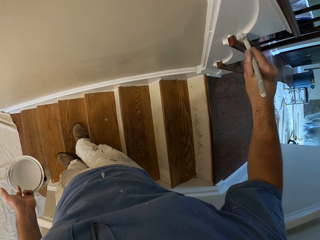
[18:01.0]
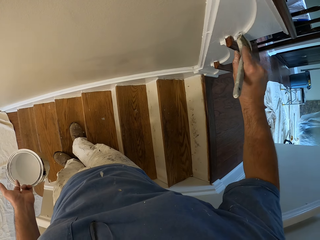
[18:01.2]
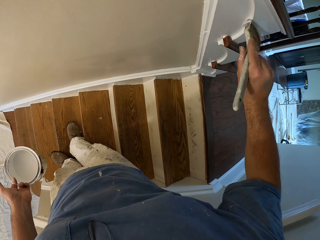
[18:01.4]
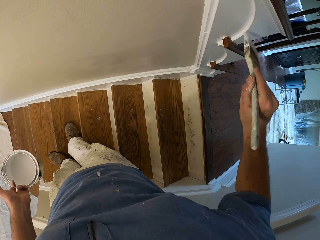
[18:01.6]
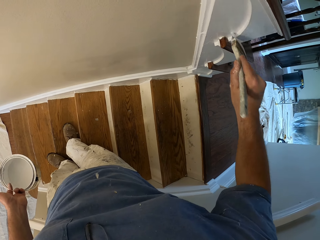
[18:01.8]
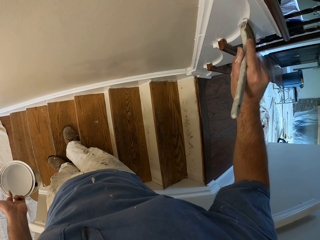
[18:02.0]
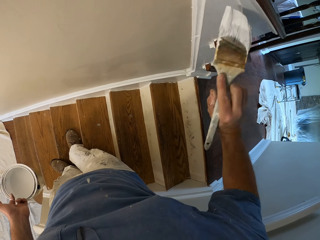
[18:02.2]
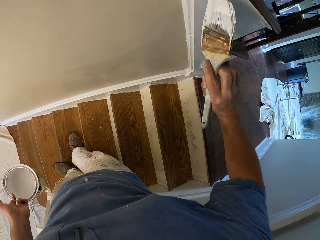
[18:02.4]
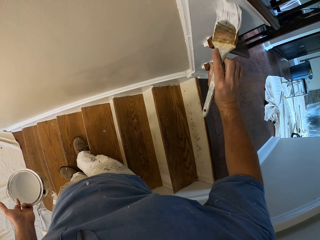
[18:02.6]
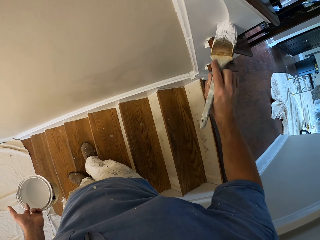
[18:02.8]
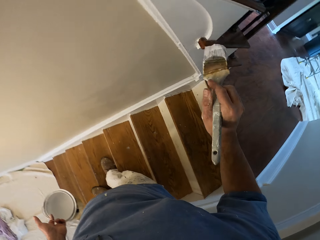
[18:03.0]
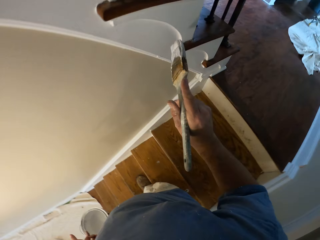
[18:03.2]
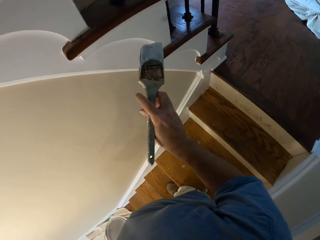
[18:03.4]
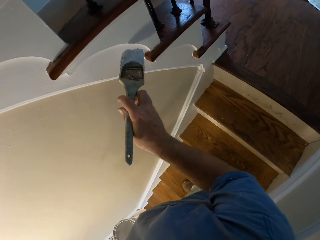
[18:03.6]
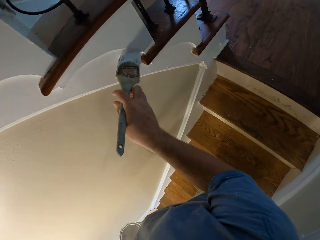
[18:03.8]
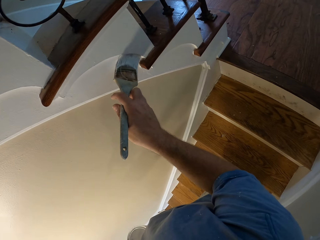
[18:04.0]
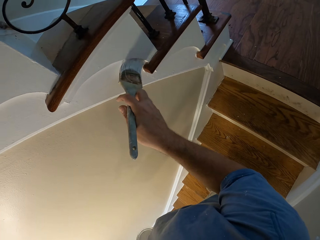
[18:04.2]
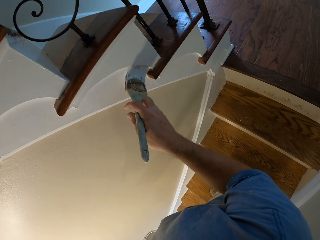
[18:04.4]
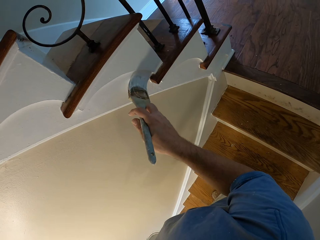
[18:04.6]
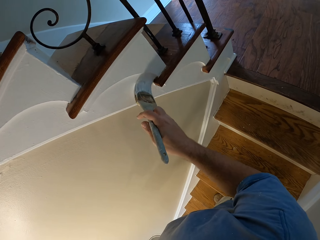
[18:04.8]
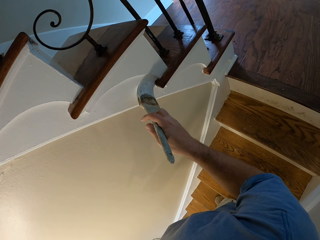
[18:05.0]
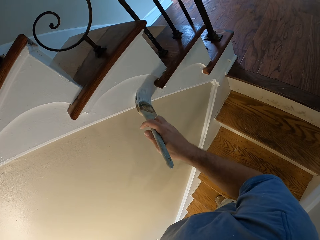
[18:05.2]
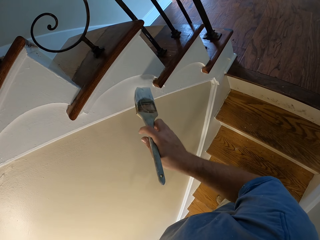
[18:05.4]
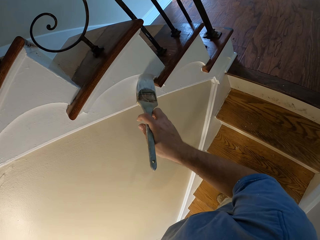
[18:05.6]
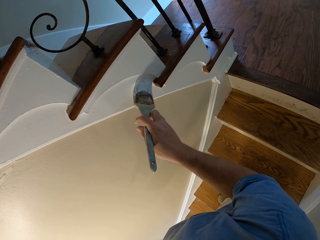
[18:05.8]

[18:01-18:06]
The camera wearer paints the stairs stringer in the house.

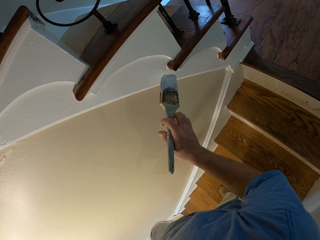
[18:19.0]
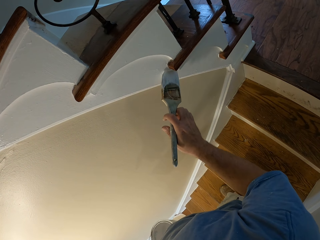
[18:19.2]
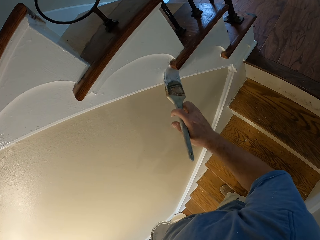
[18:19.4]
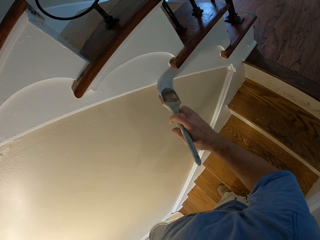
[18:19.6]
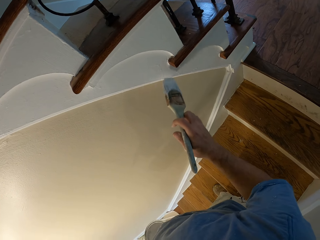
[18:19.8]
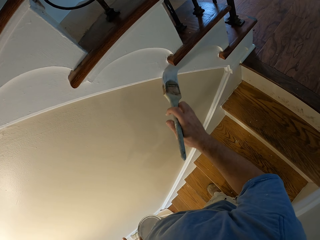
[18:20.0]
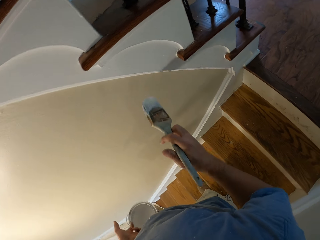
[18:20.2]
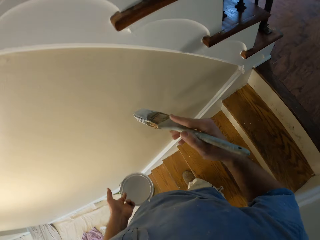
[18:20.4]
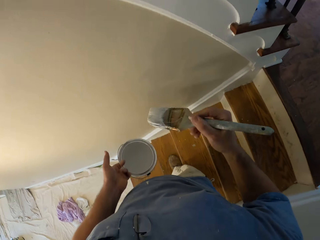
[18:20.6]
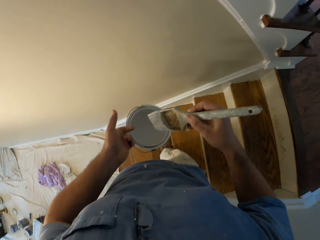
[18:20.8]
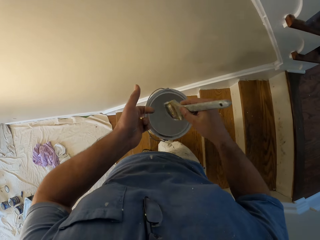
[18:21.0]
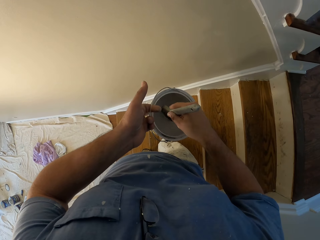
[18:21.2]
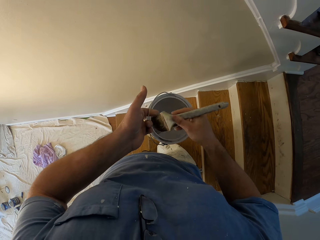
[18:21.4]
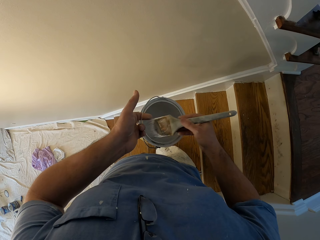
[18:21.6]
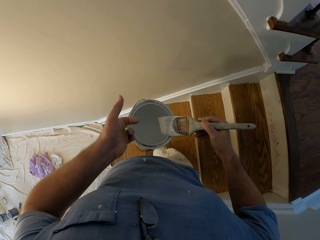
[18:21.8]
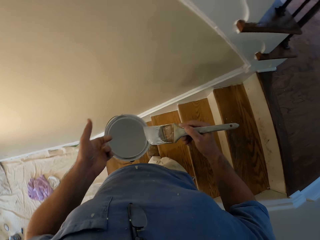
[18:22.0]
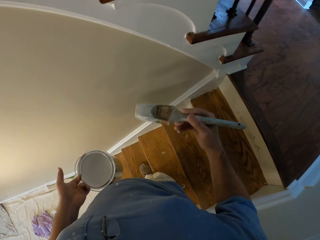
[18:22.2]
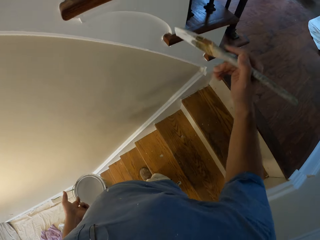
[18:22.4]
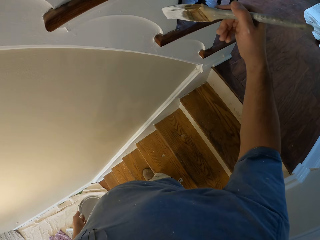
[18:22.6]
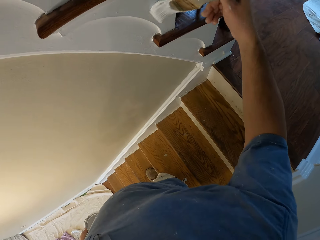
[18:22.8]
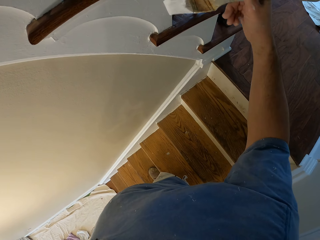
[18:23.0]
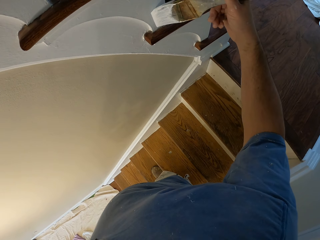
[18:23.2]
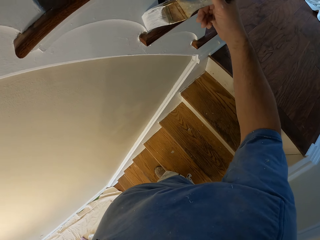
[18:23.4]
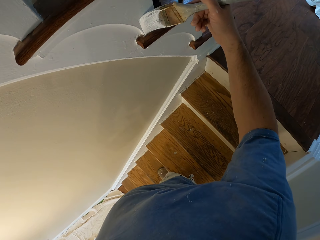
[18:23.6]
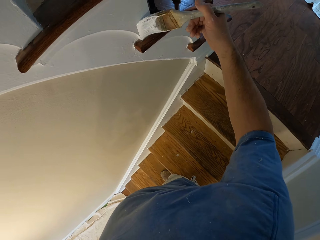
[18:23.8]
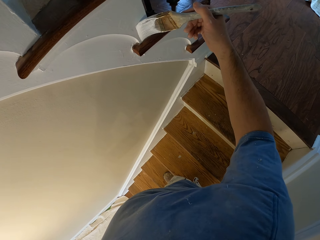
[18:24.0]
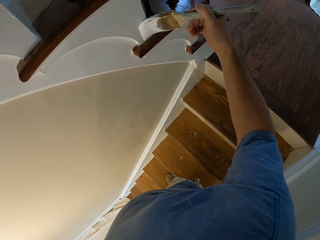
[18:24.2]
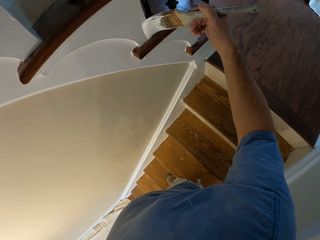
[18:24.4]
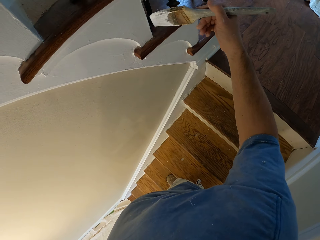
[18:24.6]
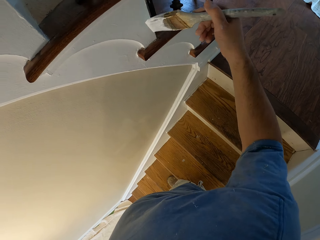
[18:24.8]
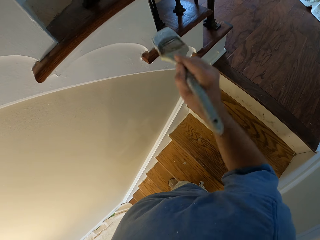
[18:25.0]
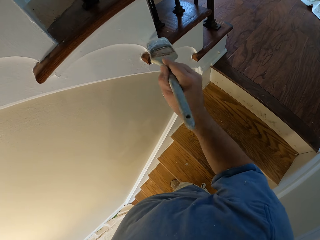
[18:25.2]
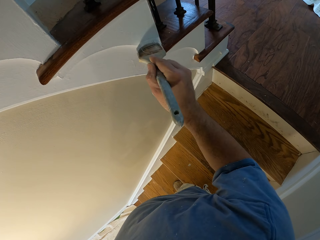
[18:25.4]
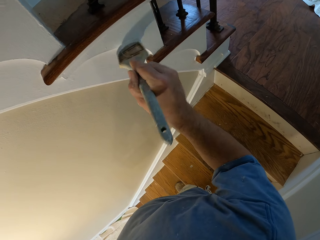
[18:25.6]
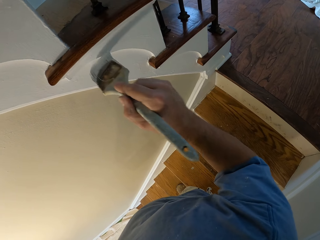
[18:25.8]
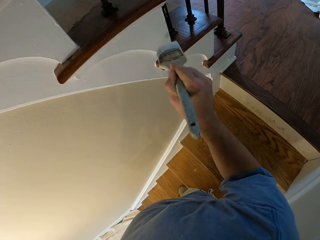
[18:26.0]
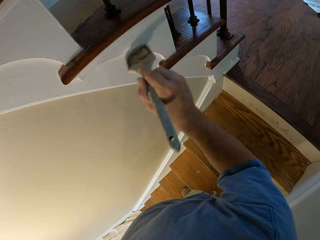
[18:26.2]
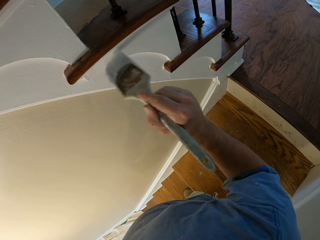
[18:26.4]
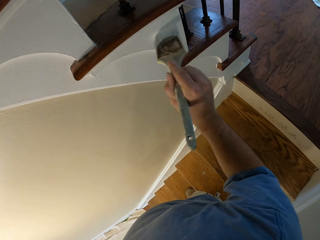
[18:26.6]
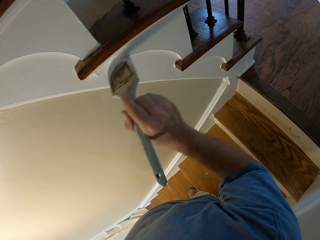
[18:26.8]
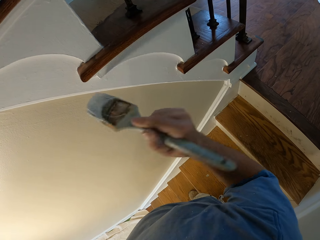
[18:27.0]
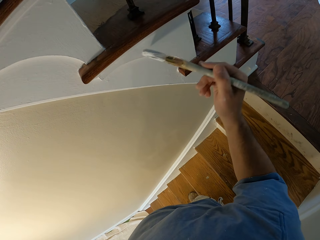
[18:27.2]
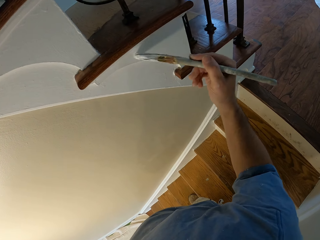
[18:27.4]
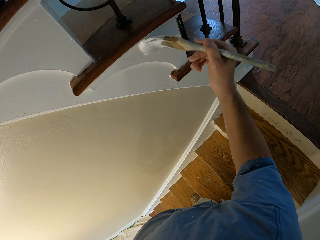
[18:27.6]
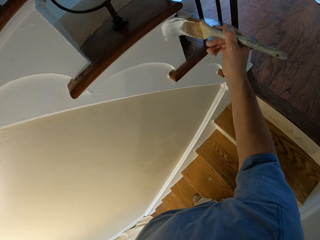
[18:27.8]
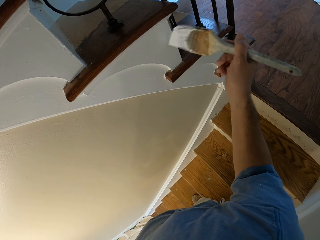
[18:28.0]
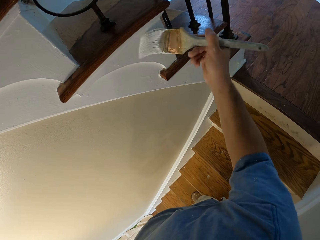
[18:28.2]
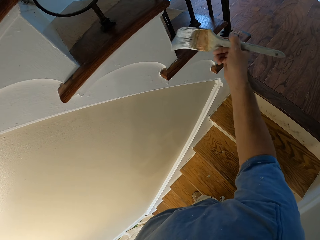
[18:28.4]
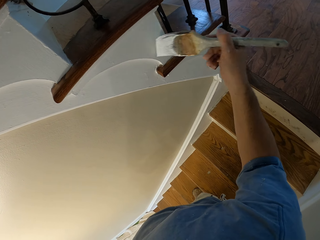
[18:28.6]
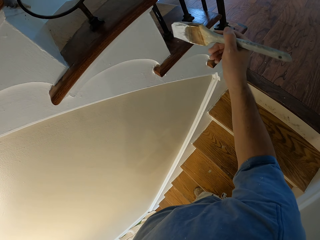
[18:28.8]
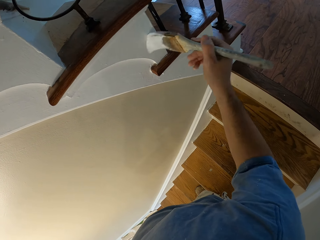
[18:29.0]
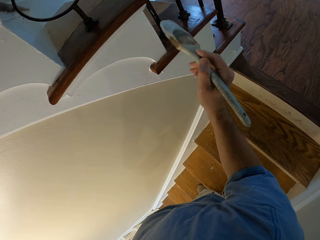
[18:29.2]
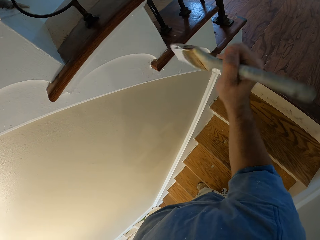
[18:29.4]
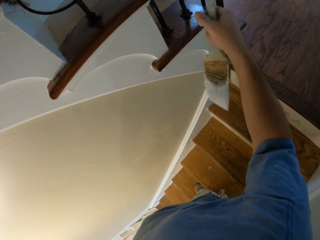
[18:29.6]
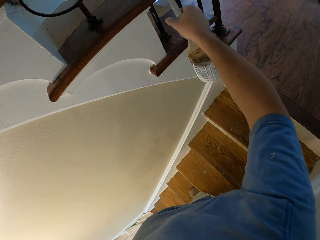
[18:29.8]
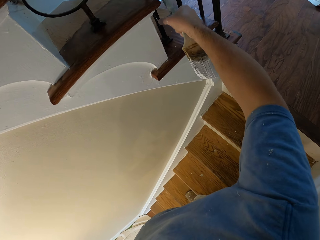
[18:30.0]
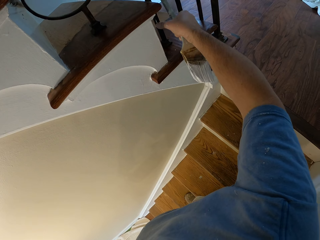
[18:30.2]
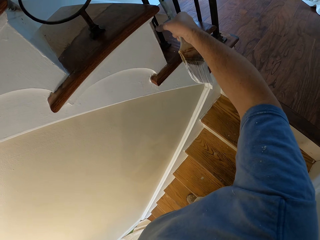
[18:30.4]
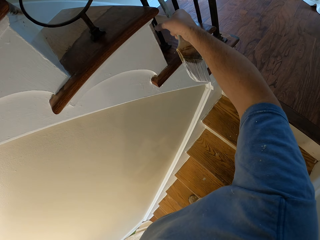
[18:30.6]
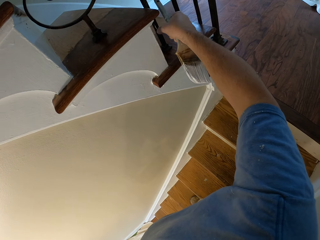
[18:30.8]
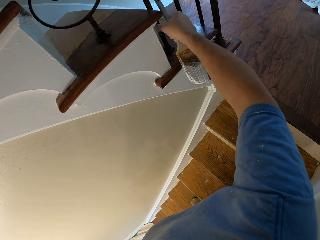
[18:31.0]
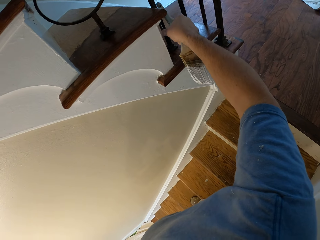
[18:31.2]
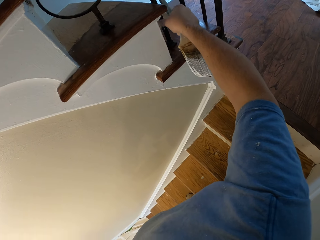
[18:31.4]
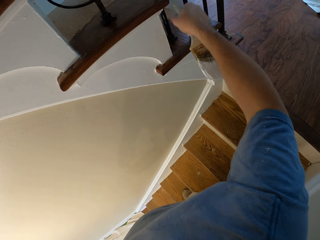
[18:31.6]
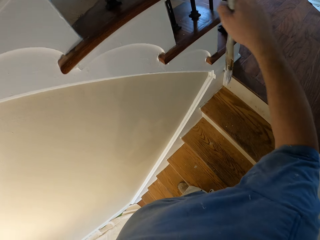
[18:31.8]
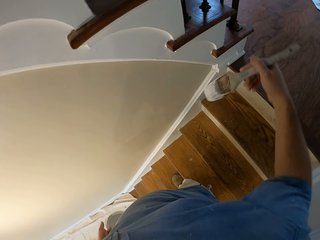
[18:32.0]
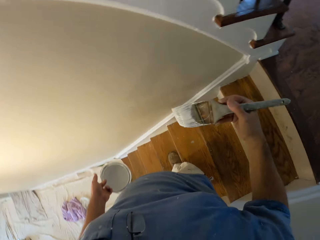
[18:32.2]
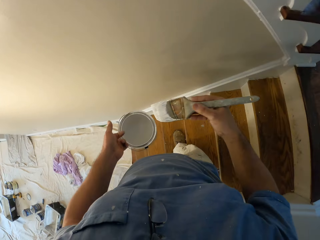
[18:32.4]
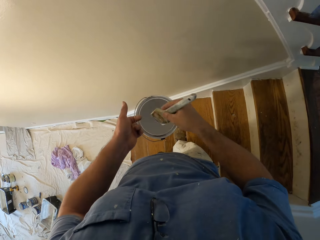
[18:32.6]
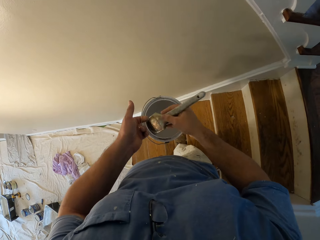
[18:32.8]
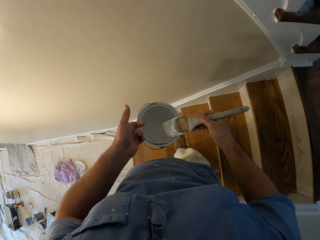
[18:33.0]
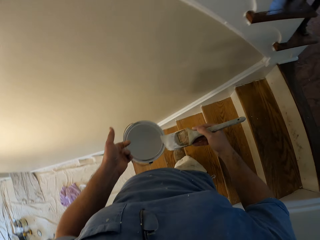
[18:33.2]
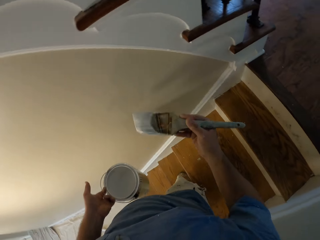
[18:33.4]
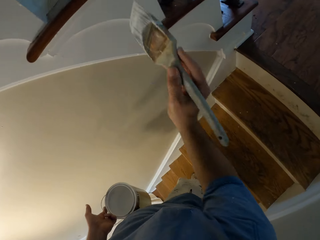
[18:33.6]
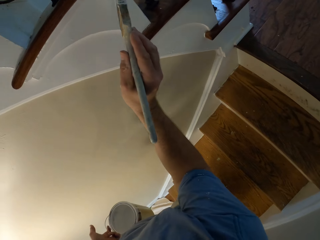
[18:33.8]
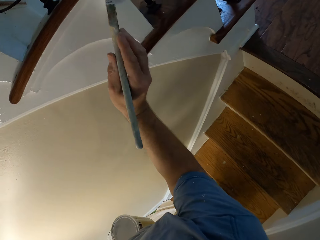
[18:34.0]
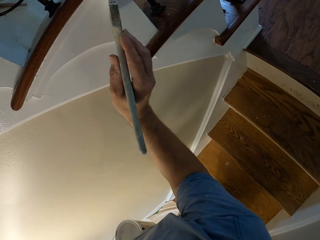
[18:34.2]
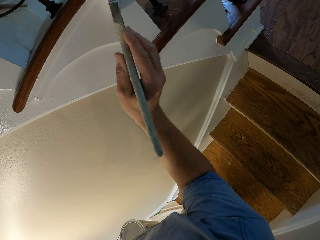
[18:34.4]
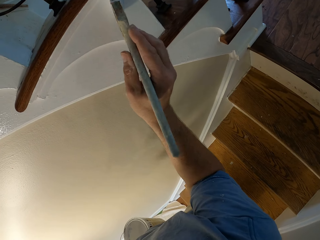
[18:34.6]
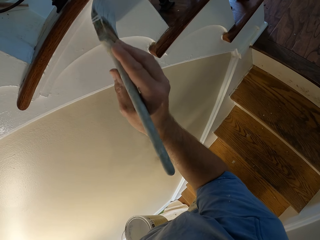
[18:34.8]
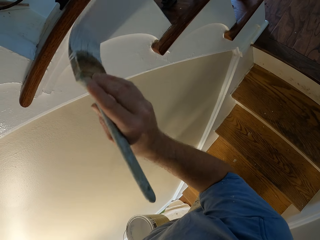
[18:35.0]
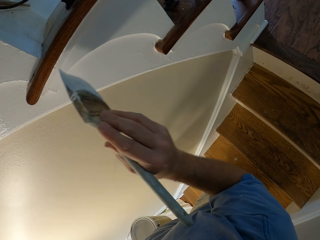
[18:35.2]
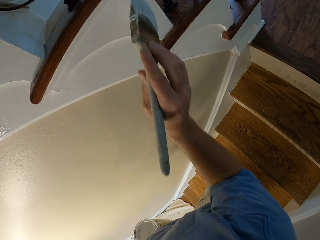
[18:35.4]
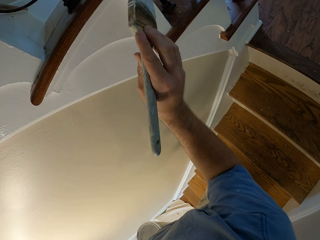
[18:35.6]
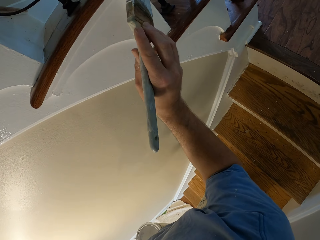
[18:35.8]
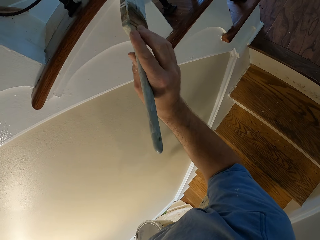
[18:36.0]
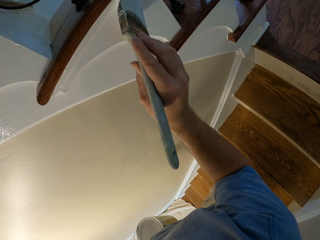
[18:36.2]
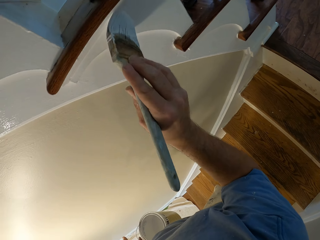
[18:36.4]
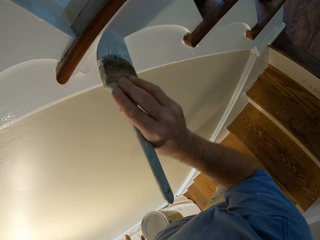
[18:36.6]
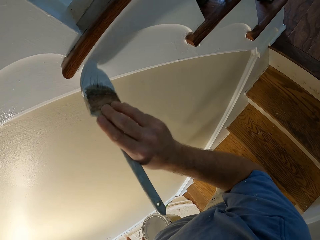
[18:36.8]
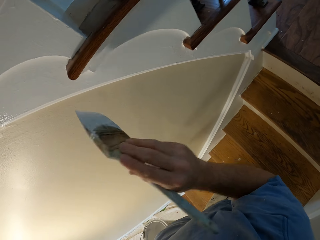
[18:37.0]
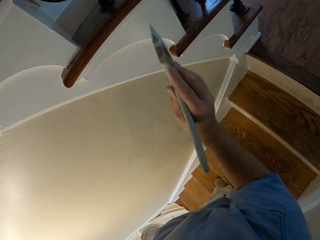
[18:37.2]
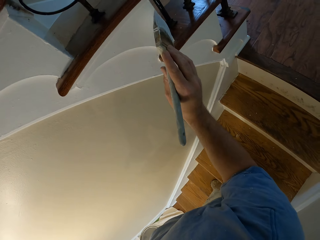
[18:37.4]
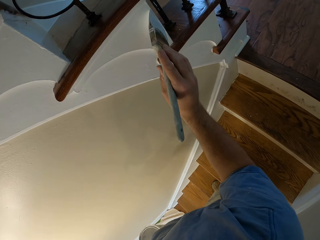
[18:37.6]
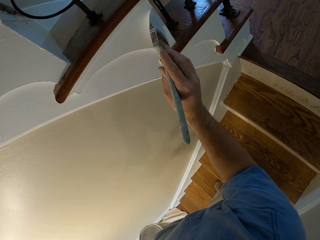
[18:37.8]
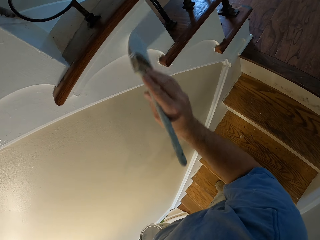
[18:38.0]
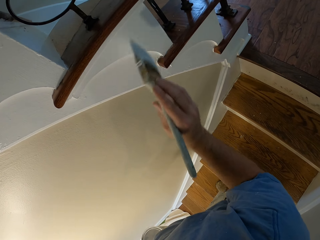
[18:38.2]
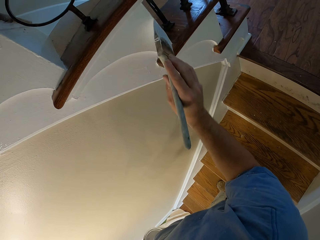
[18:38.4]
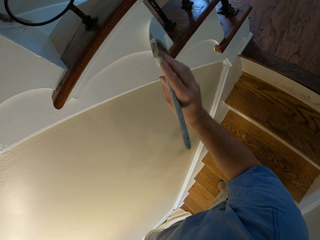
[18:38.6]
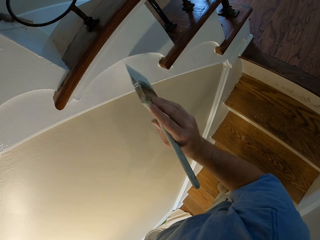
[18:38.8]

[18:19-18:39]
The camera wearer dips the paint brush into the paint bucket. He paints the stairs stringer in the house. He cleans off the paint on the stairs with his left hand. He scratches the paint on the baluster. He dips the paint brush into the paint bucket. He paints the stairs stringer in the house with the brush.
